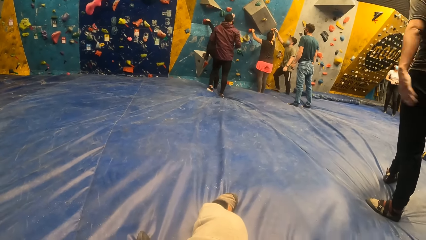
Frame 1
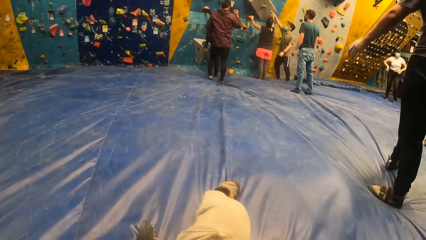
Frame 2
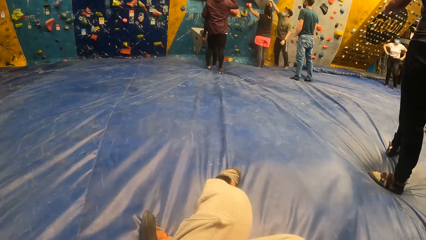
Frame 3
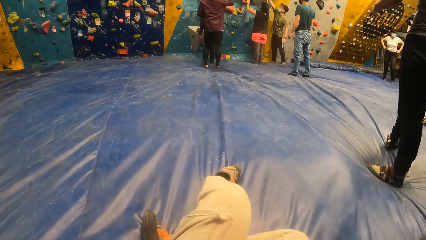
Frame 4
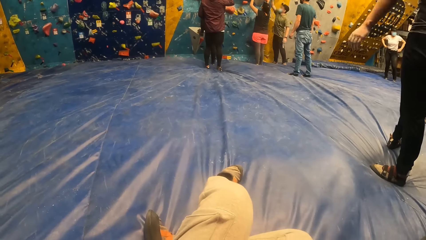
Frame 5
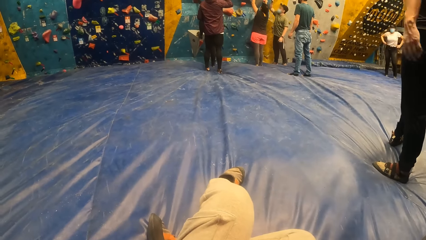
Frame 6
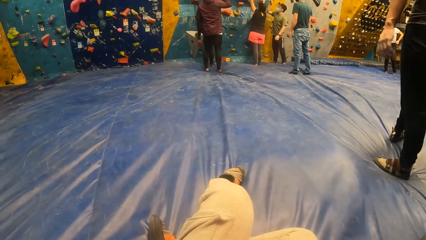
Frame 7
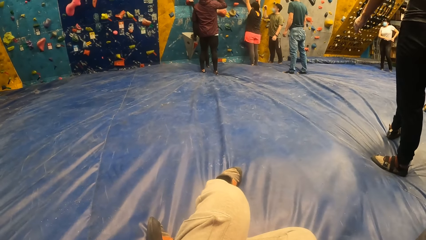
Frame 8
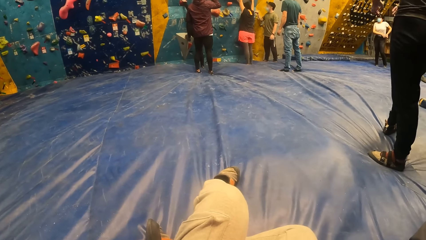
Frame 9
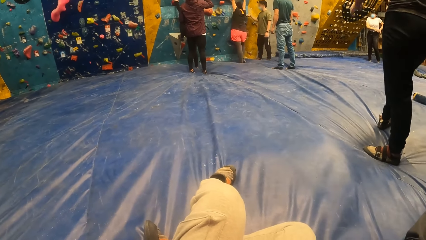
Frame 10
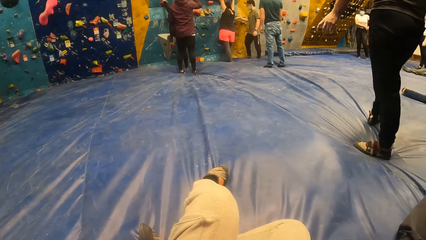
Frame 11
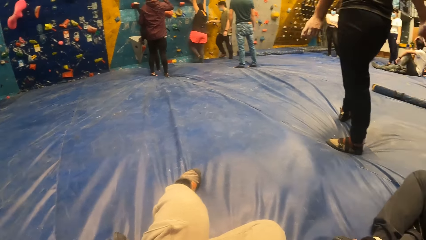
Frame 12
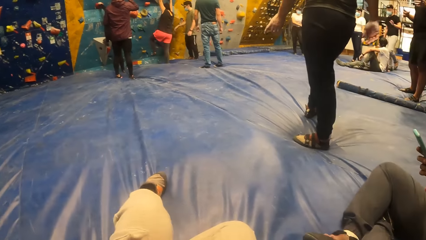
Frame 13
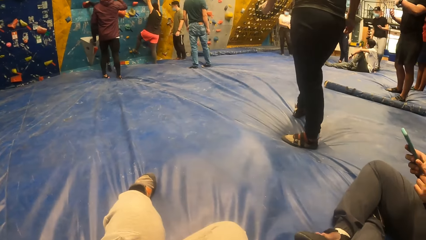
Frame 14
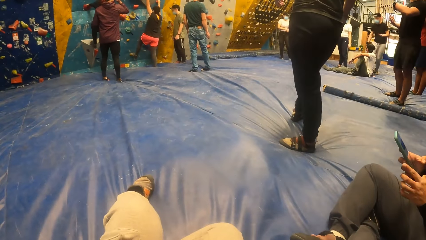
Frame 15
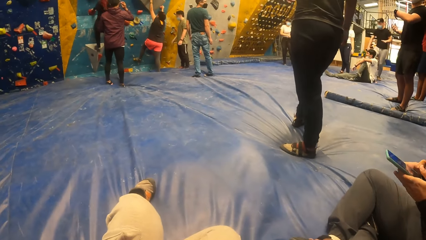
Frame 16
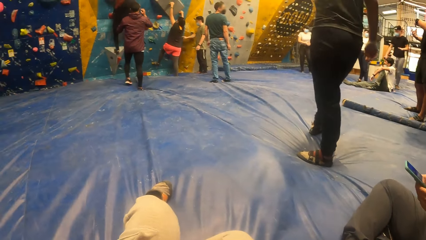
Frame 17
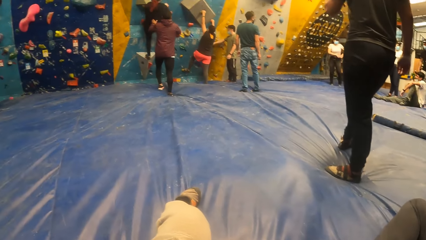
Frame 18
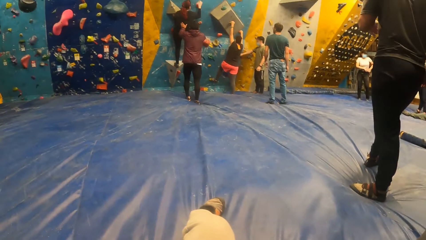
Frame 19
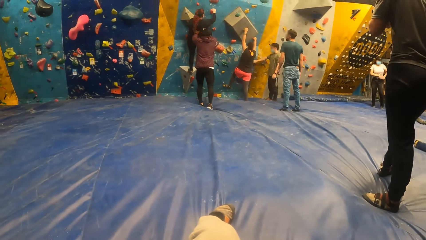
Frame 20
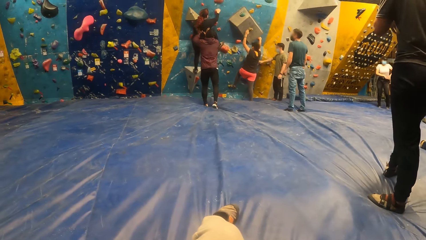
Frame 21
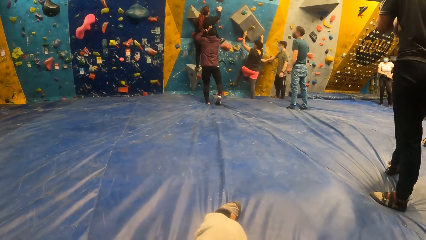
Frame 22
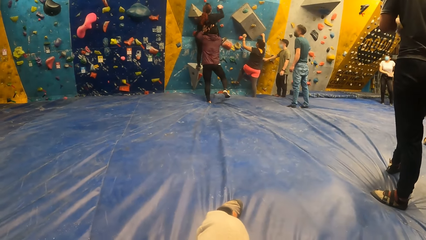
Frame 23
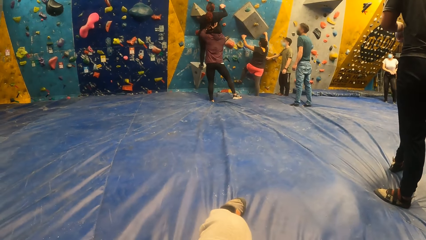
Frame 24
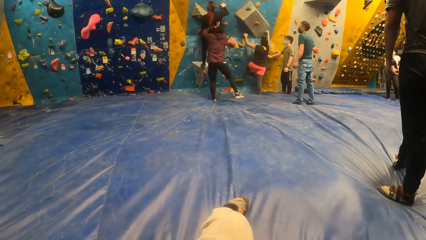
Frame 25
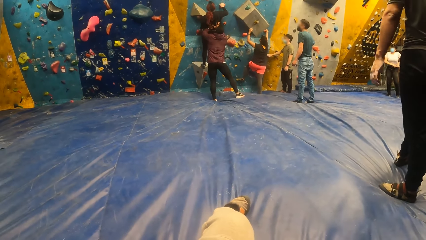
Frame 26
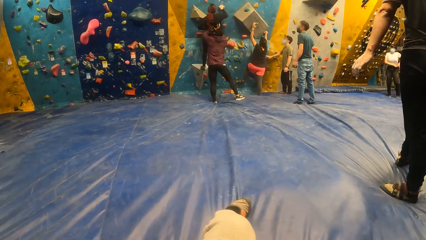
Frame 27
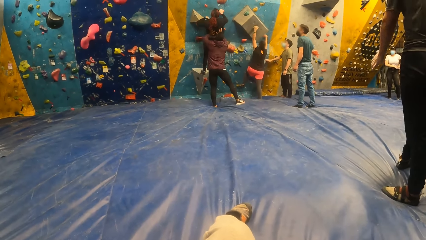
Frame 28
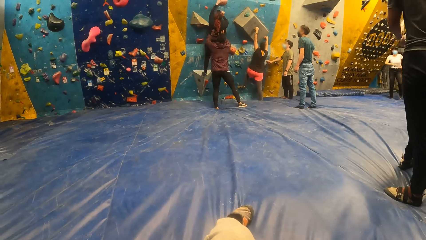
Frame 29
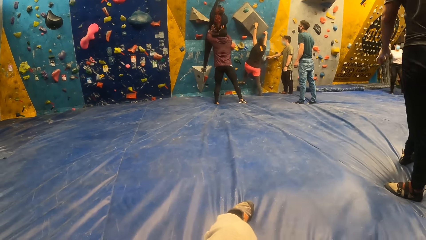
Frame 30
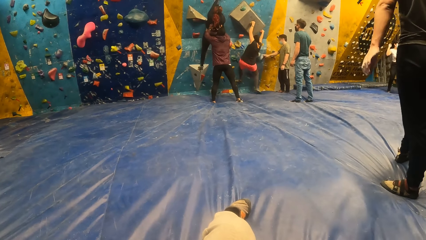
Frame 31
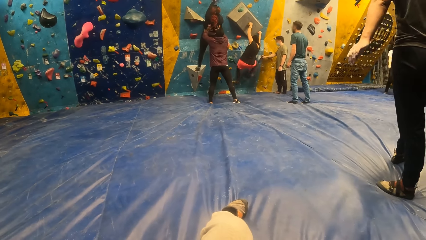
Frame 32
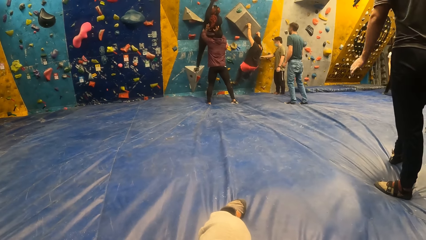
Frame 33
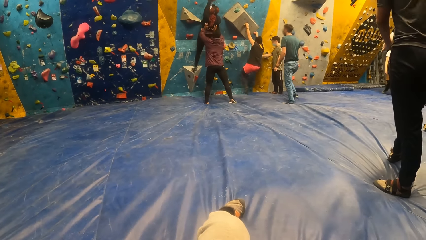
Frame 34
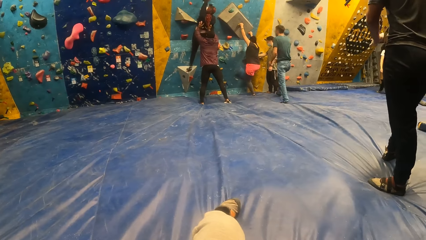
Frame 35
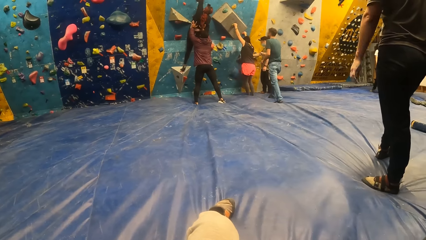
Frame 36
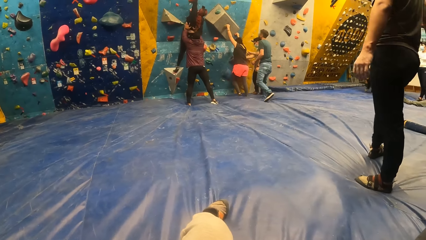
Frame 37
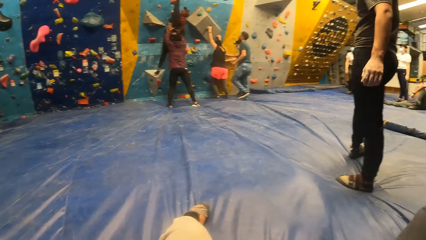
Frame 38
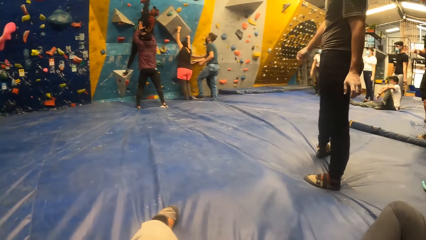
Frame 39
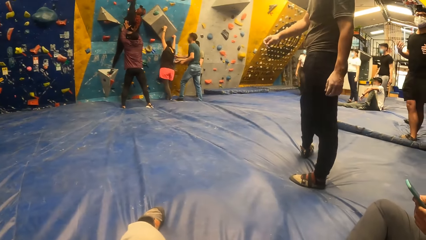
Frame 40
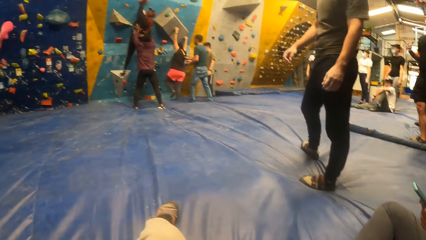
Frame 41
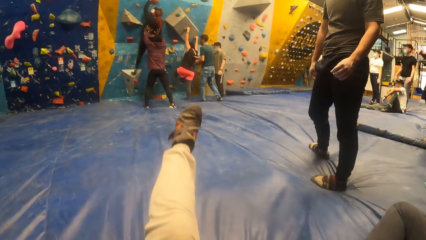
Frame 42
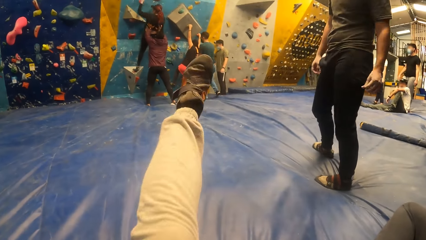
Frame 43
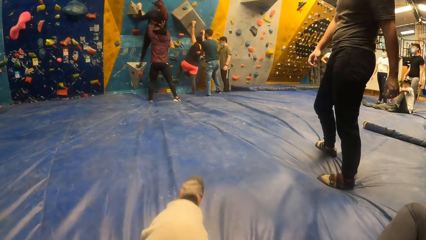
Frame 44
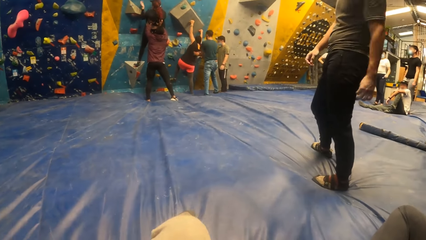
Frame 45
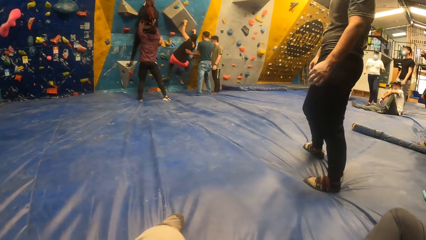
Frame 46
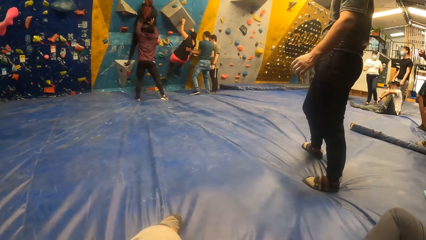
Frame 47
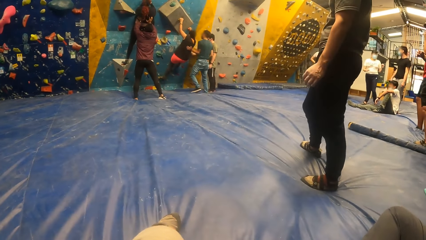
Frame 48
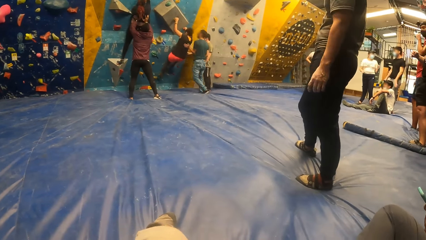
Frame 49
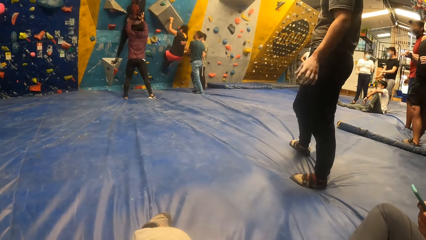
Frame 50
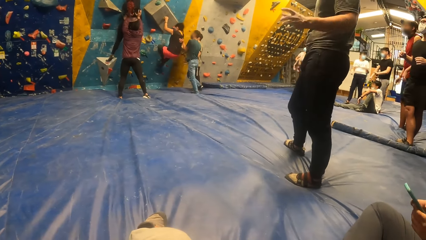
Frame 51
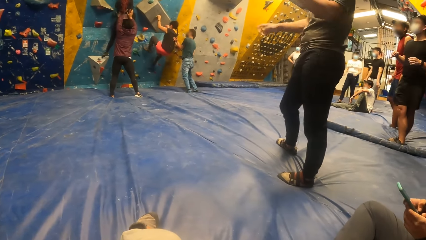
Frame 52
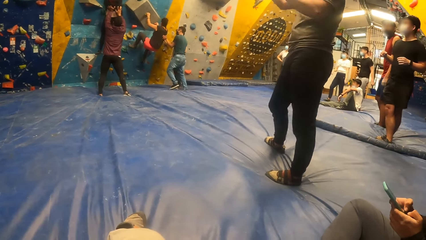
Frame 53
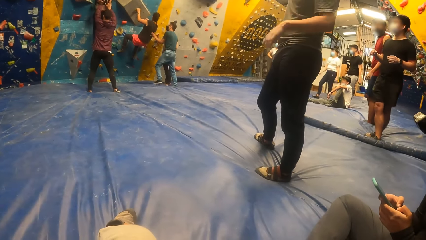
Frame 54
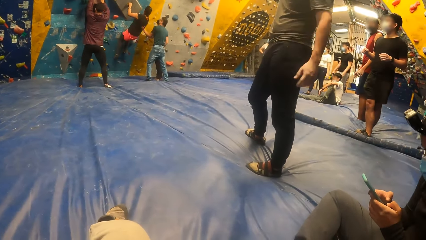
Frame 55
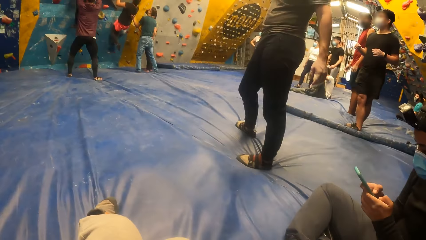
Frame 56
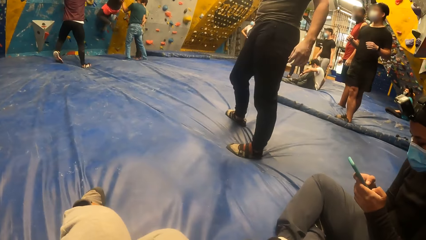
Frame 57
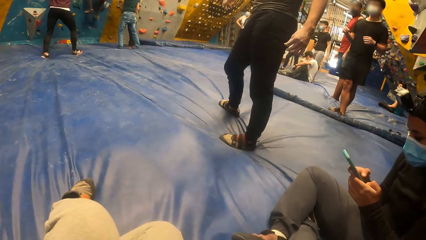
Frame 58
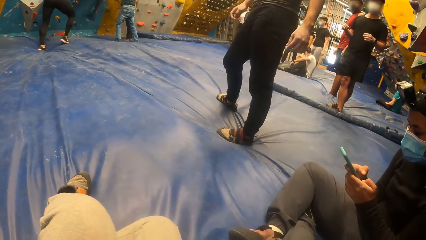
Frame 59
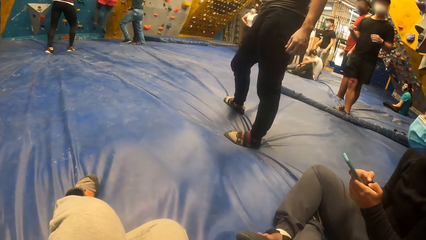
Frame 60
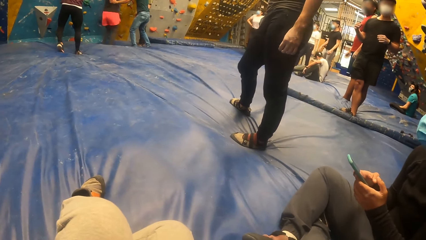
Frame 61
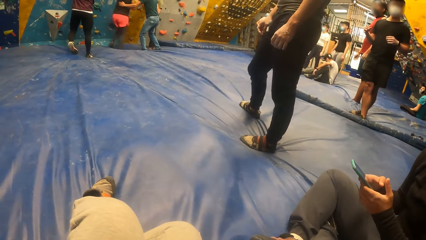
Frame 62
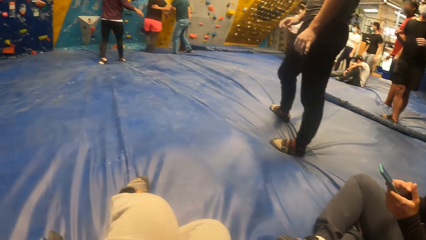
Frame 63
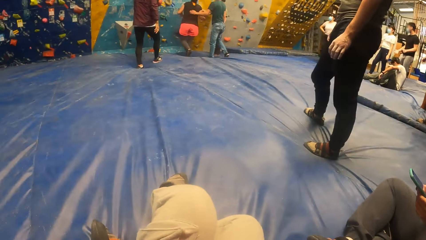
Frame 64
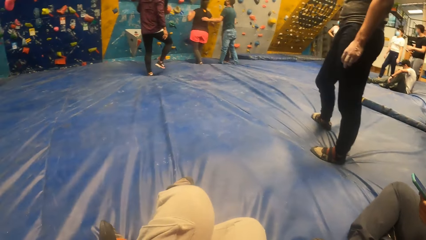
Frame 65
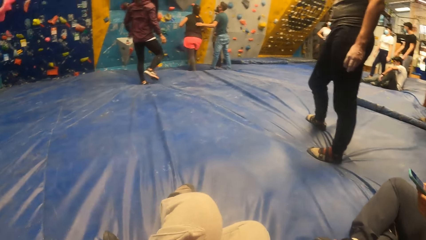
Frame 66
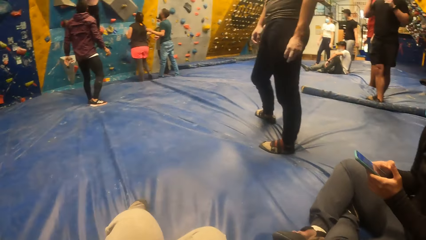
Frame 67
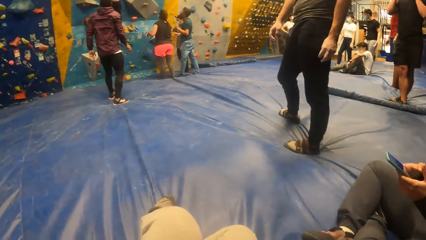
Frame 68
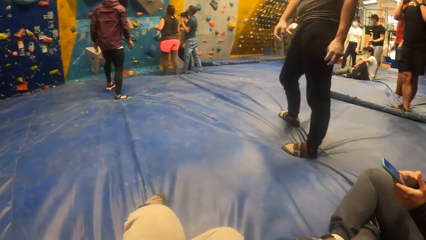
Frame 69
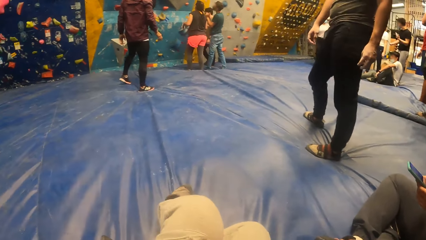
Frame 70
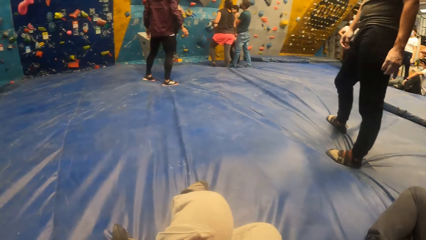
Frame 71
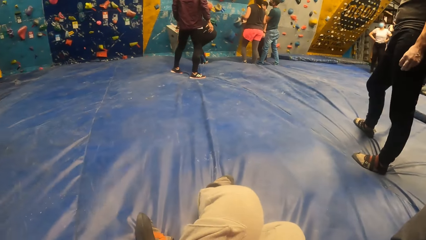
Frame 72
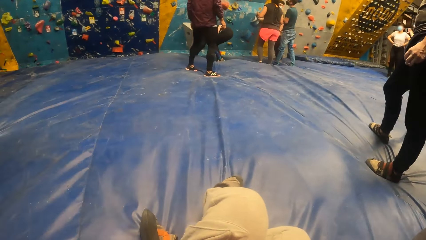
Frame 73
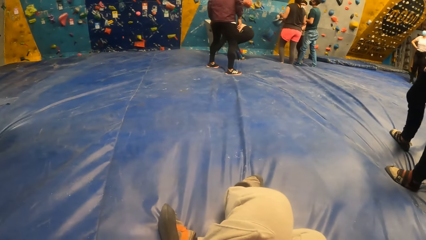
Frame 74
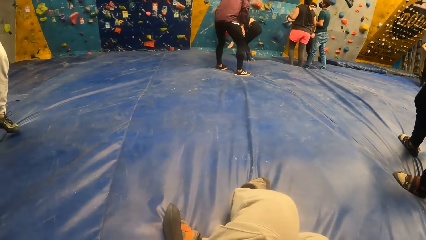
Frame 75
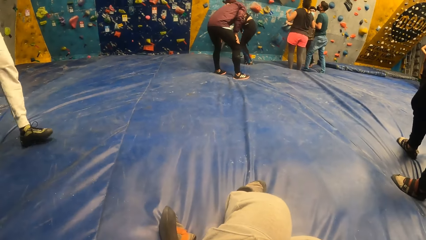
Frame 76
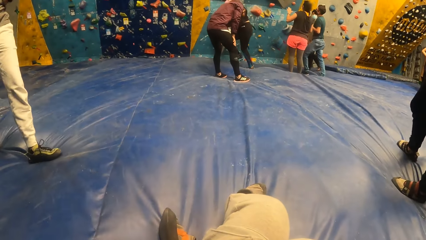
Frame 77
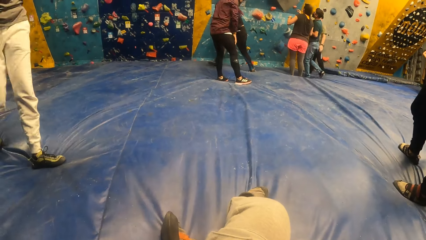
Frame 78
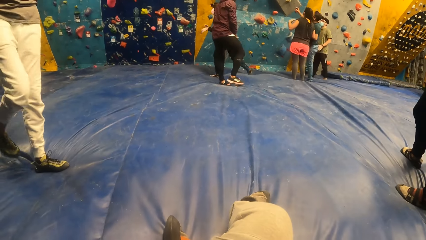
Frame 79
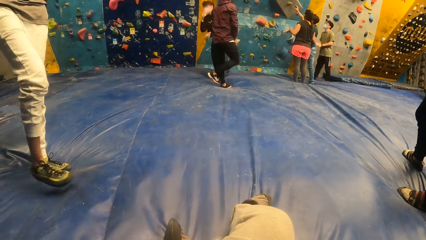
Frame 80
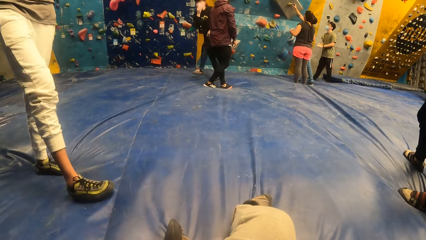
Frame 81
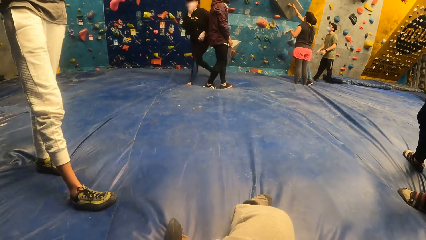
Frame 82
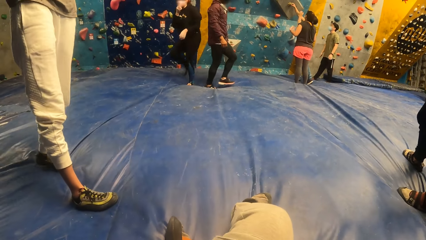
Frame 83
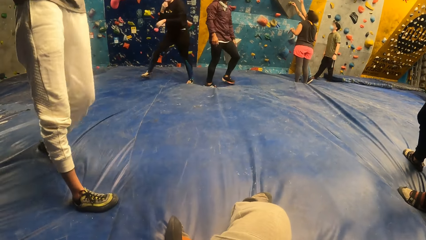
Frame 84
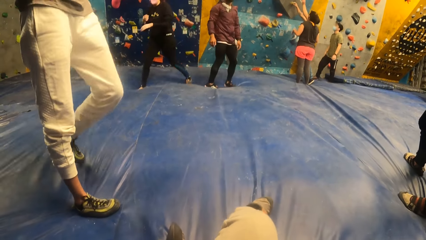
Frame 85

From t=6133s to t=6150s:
The camera wearer looks around. The woman climbs the bouldering wall. The camera wearer raises a leg and lowers a leg. The other woman climbs the bouldering wall. The camera wearer looks around. The other woman falls off the bouldering wall. The first woman falls off the bouldering wall.
